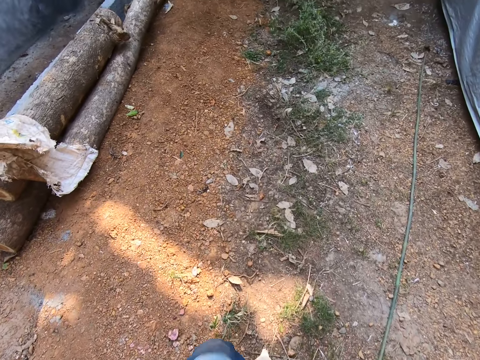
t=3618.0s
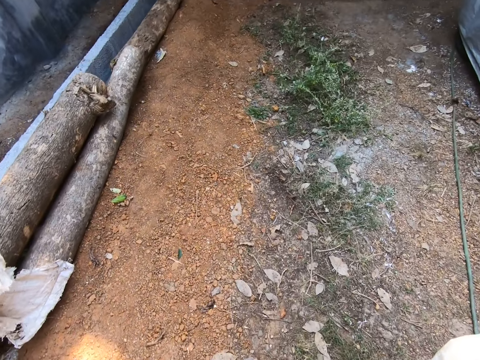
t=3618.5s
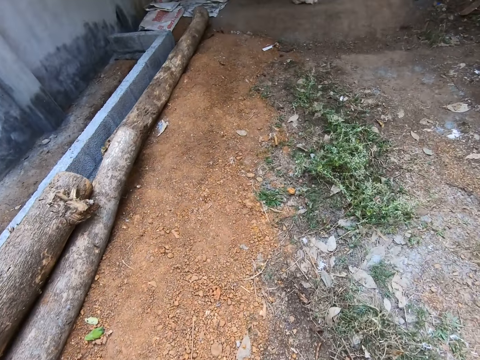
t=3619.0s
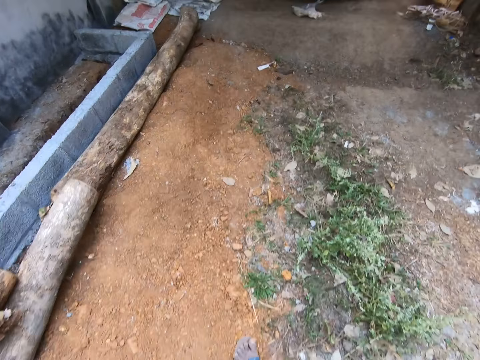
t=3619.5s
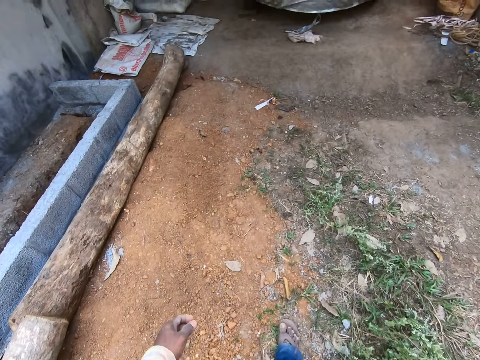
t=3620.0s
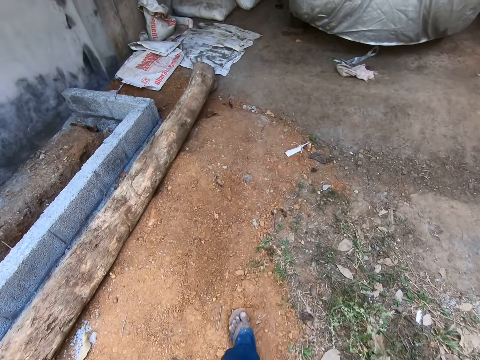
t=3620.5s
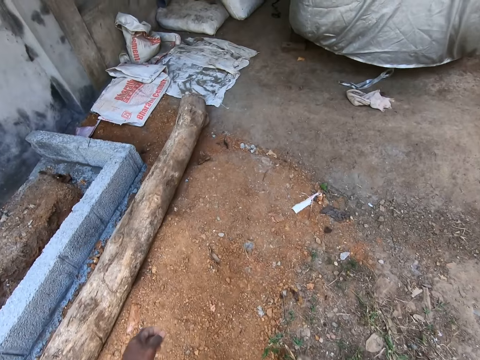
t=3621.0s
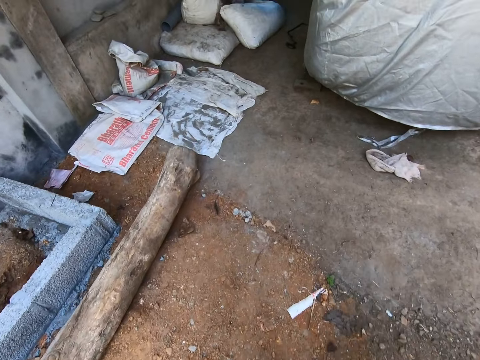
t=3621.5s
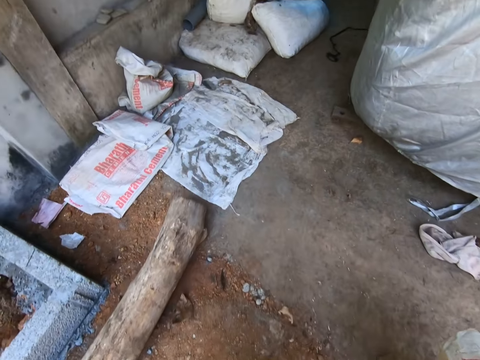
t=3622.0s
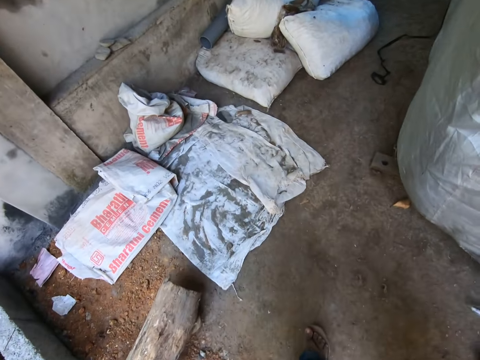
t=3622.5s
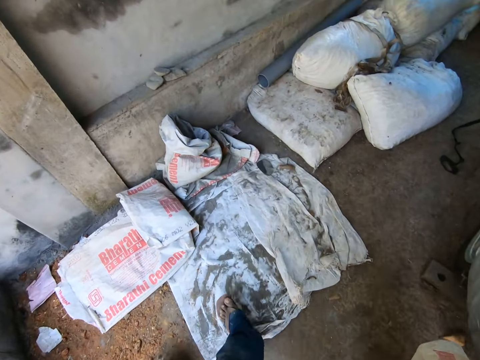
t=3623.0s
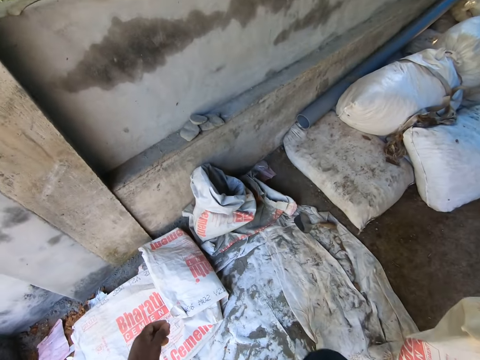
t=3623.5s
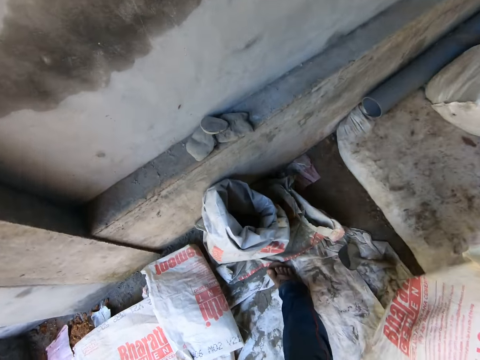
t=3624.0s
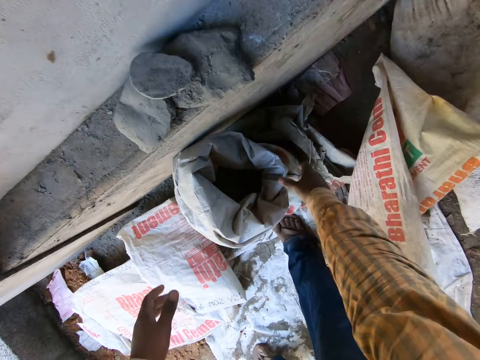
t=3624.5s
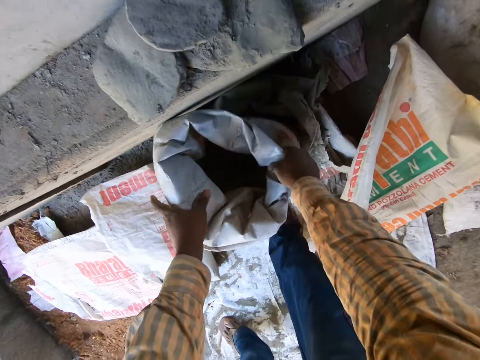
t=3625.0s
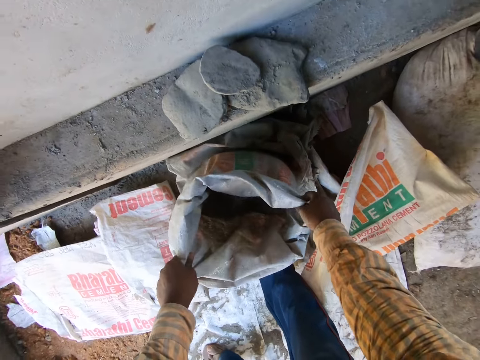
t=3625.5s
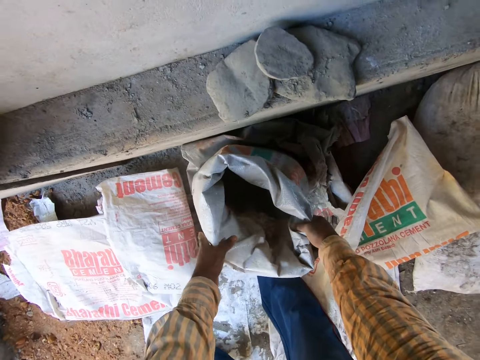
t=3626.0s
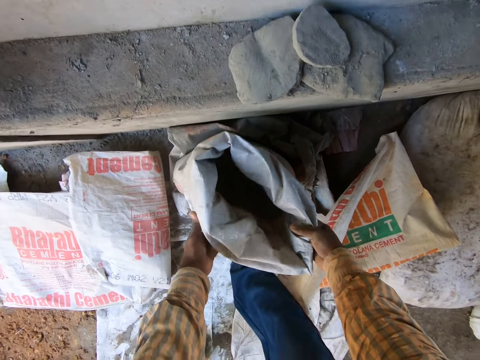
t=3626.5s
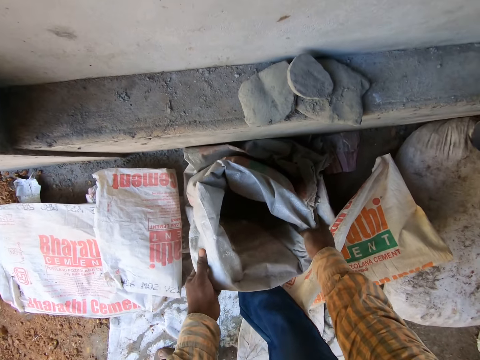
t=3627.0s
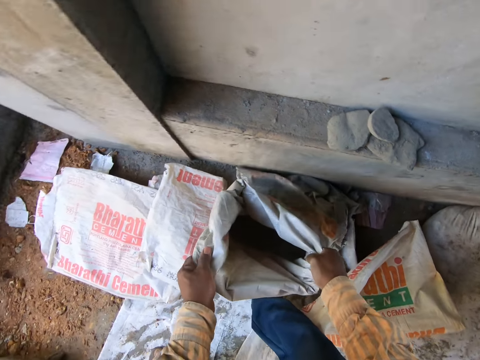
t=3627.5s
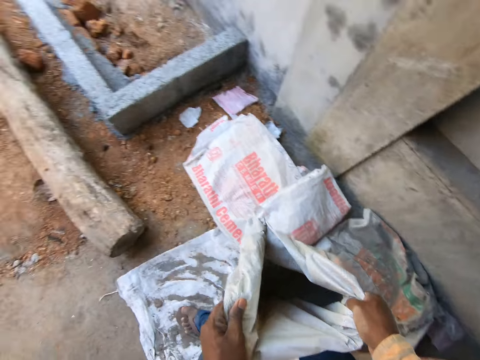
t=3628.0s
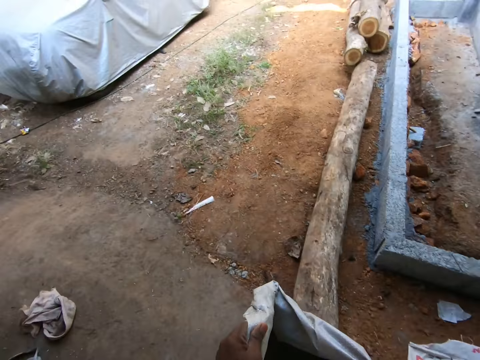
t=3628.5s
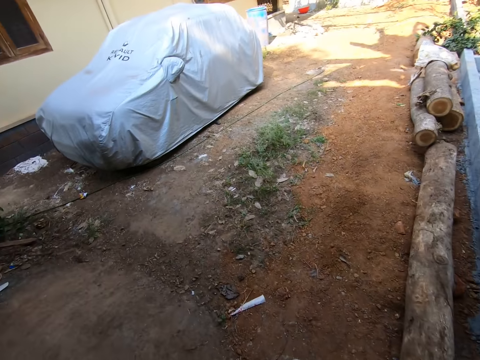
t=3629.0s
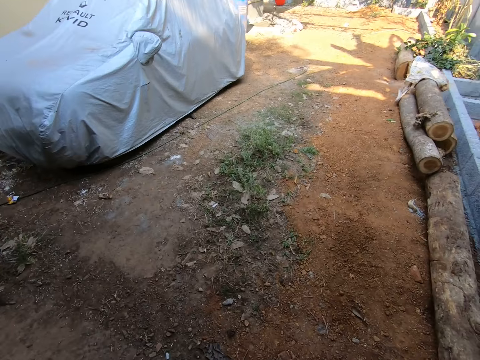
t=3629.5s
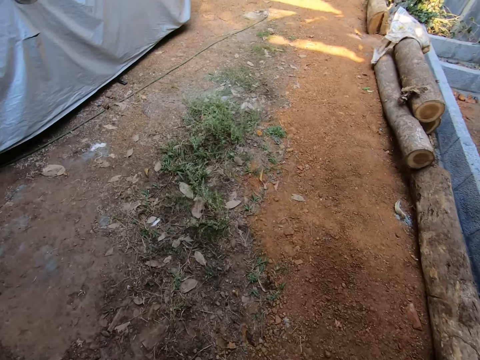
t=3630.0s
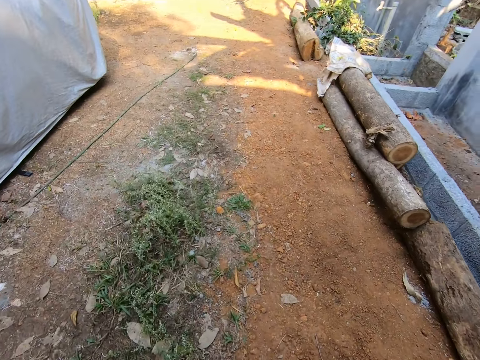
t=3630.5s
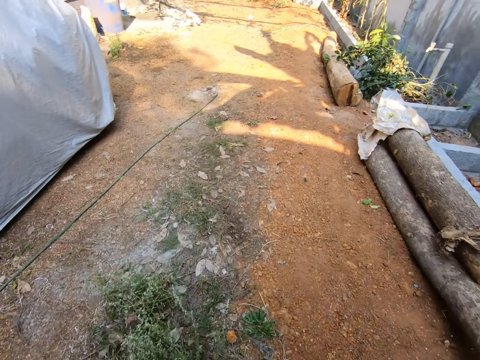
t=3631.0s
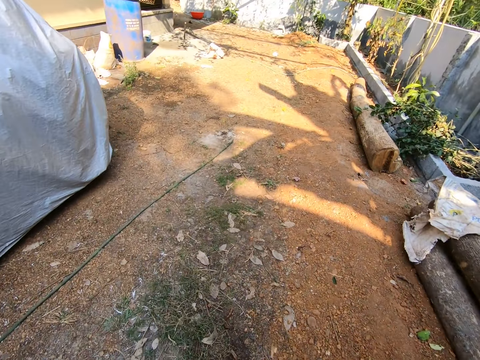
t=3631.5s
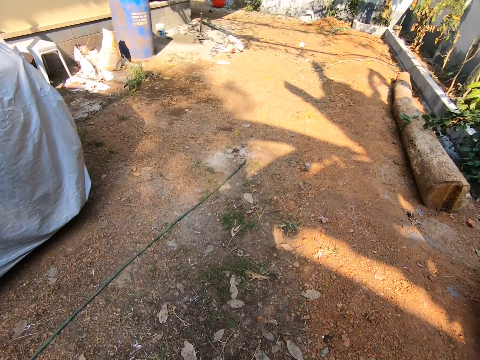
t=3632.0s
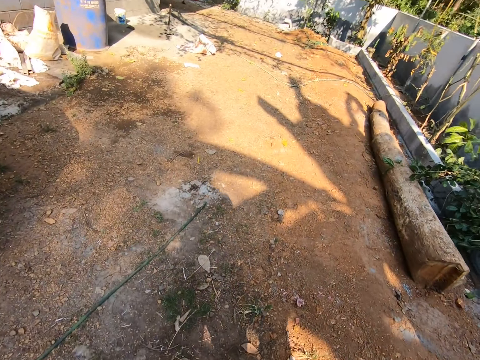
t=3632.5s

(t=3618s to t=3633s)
The camera wearer drops the cement sack in his right hand on the ground. He carries the cement sack from the ground with both hands. He straightens the sack of cement. He picks the sack of cement on the ground. He walks towards the corner of the building site with the cement sack in both hands.

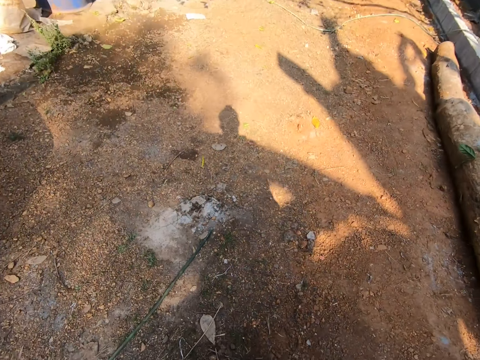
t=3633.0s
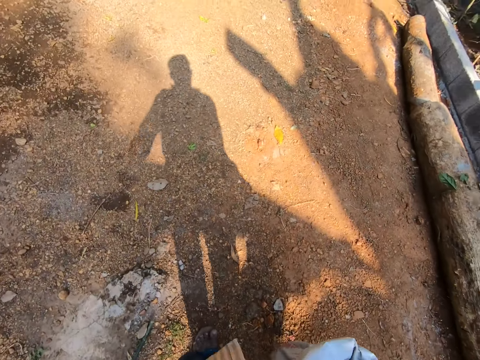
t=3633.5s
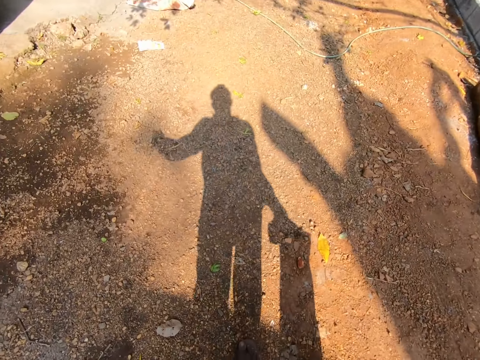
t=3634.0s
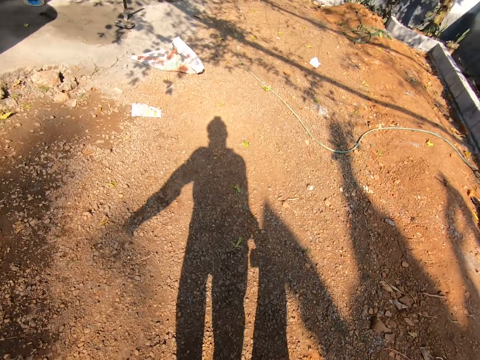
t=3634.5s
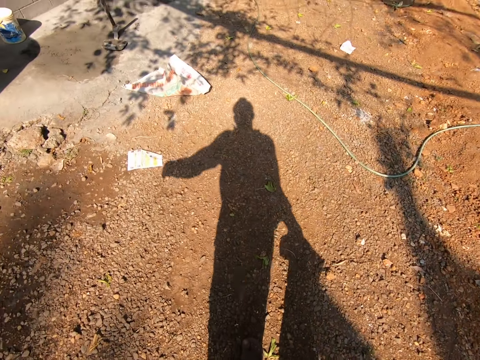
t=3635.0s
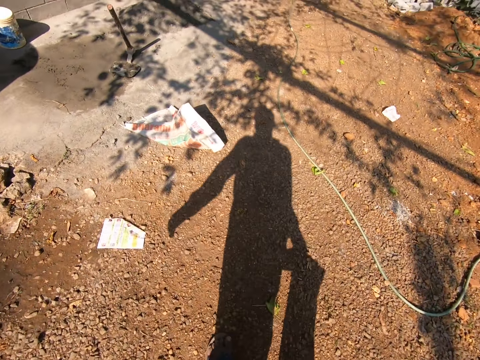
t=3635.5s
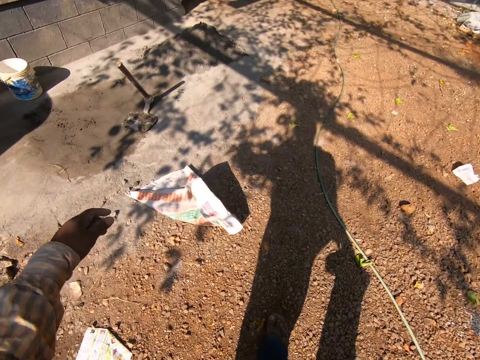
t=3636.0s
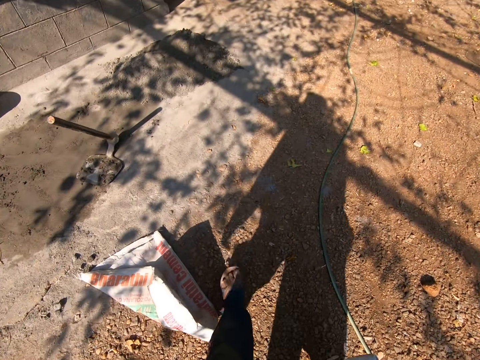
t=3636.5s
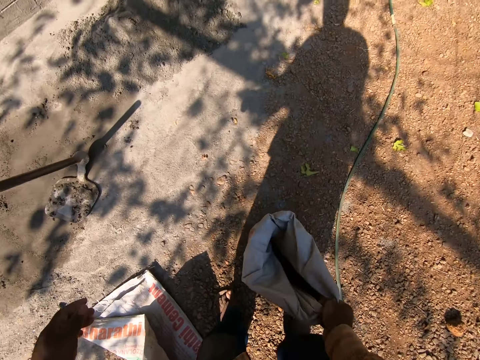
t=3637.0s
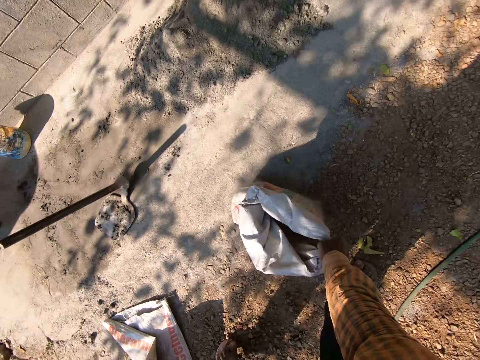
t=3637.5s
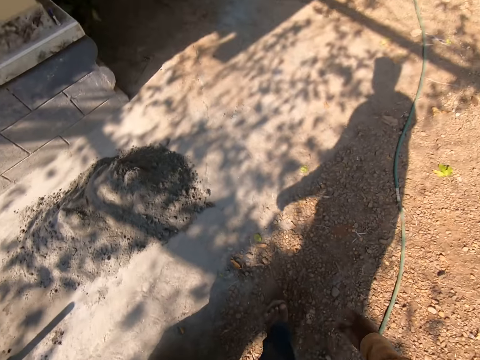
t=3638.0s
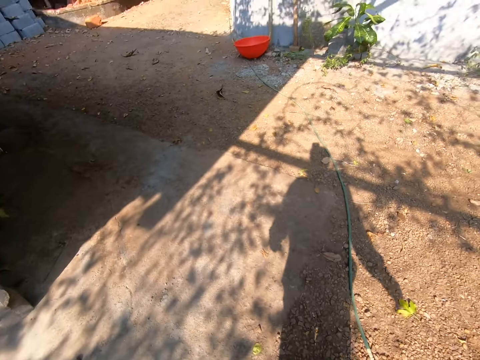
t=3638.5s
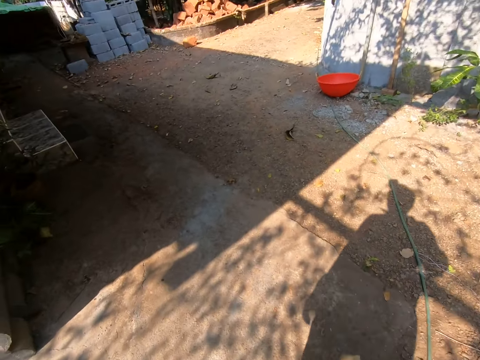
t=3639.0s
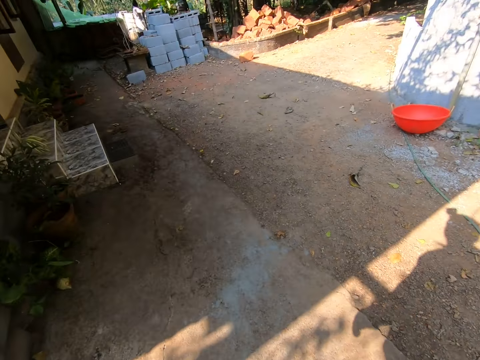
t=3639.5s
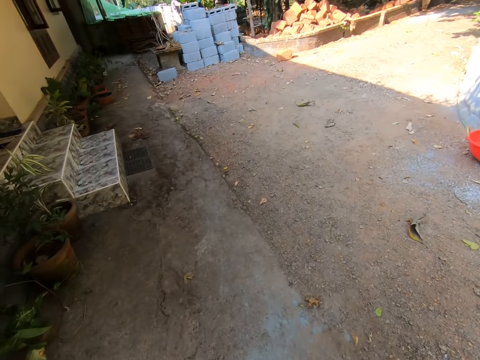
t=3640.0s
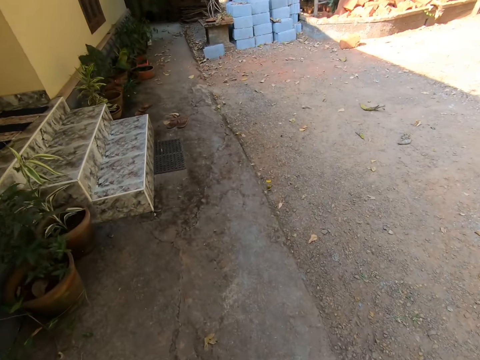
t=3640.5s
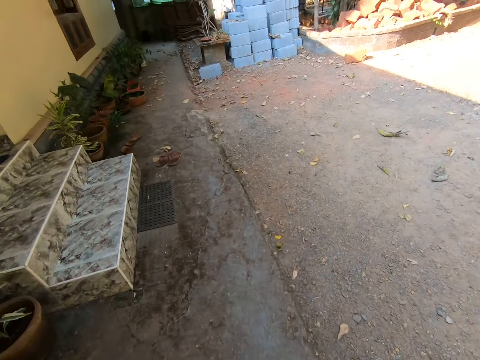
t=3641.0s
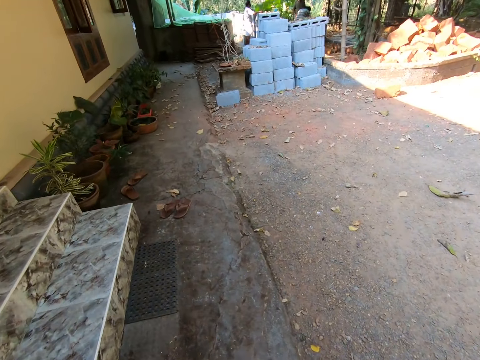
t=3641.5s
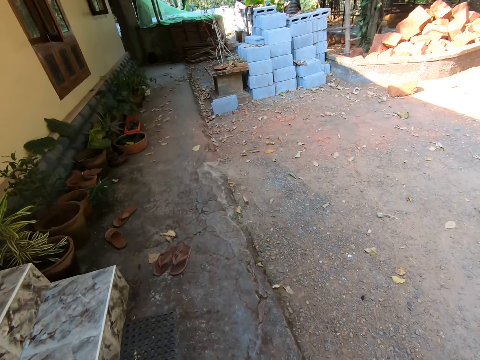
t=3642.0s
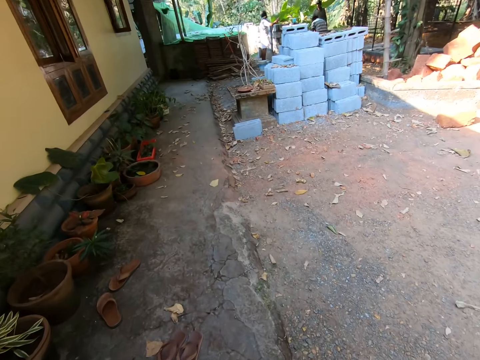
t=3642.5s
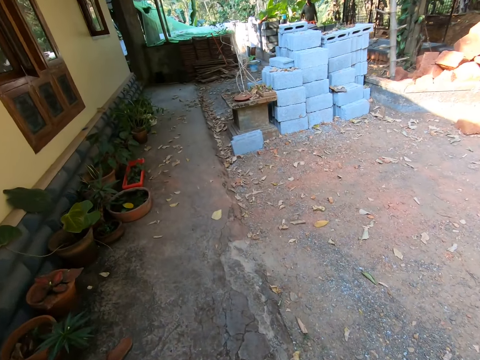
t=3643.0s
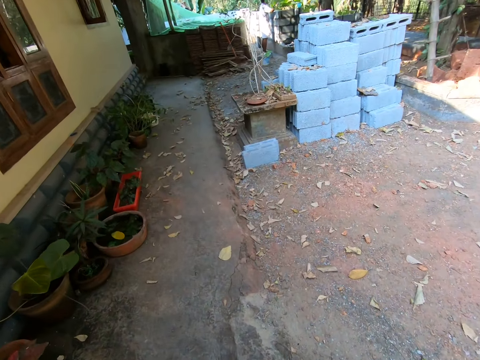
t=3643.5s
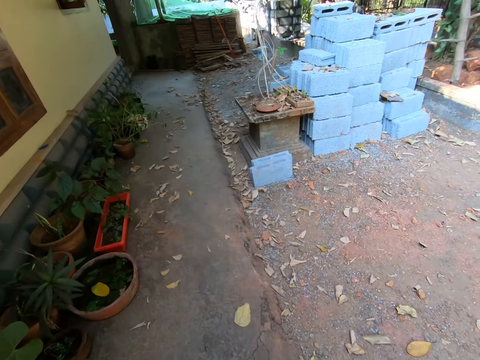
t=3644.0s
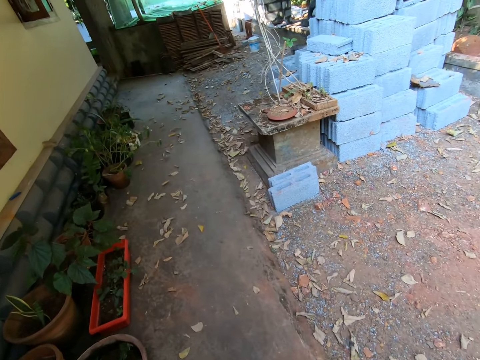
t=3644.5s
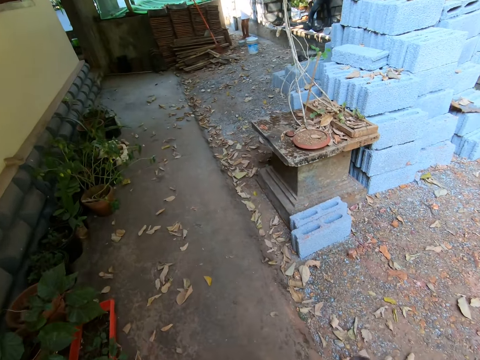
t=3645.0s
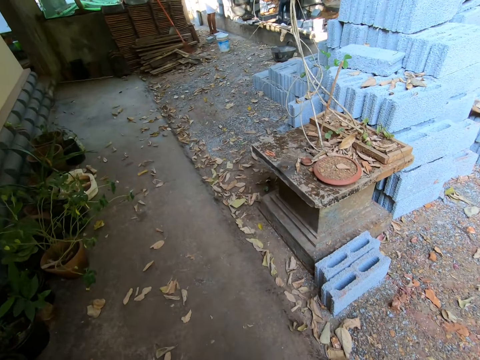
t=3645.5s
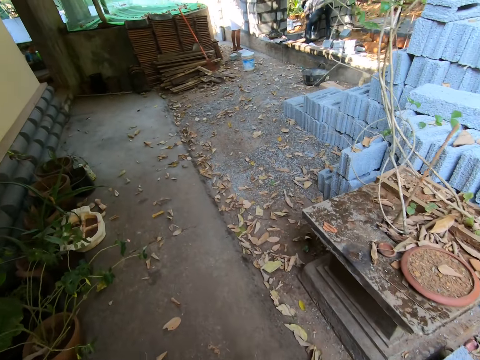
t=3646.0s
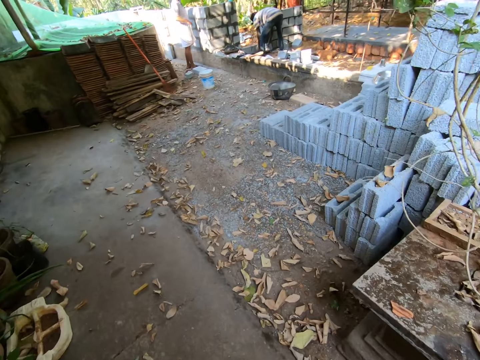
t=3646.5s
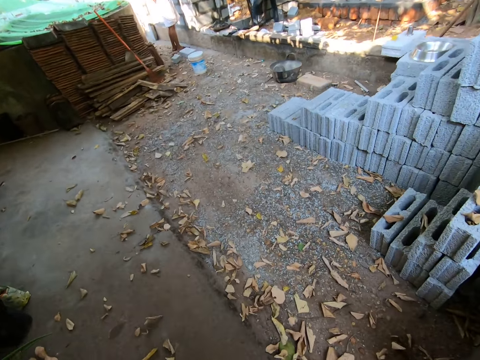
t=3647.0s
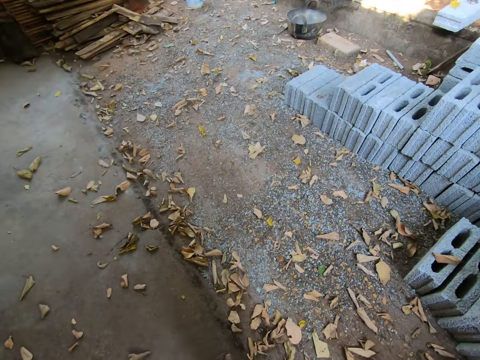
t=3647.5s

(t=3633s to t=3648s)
The camera wearer drops the cement sack on the ground with his right hand. He walks towards a corner of the building site. A man interacts with another man in the building site.
